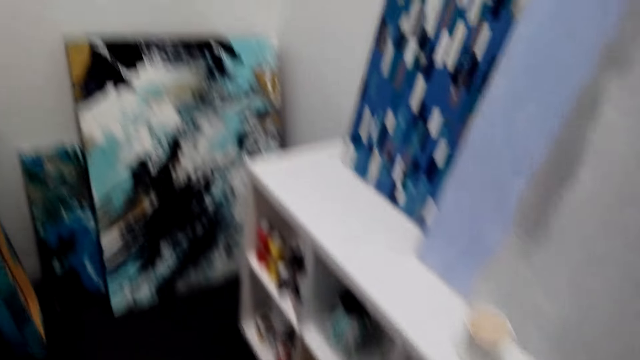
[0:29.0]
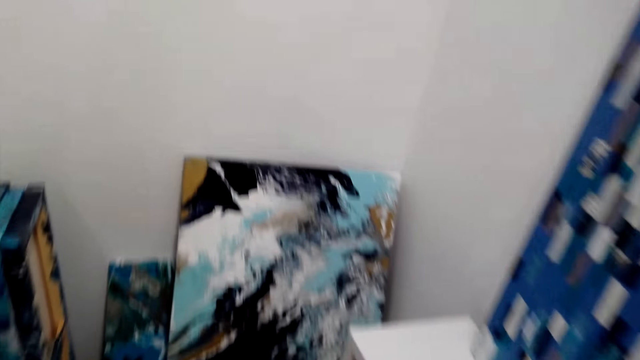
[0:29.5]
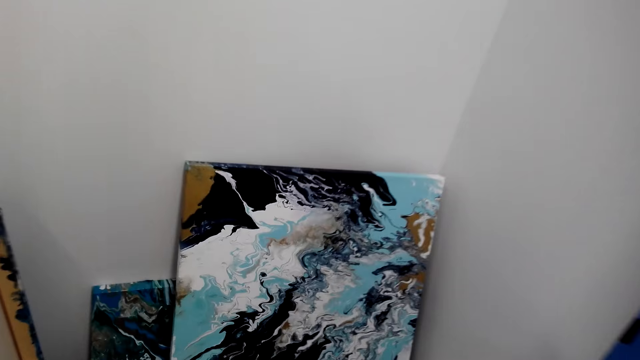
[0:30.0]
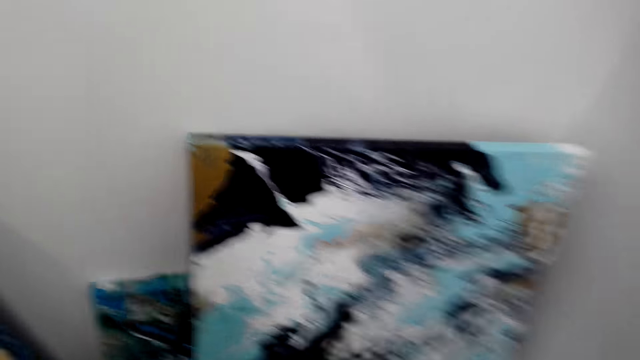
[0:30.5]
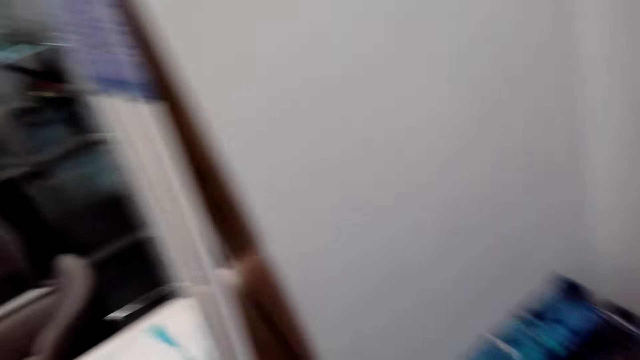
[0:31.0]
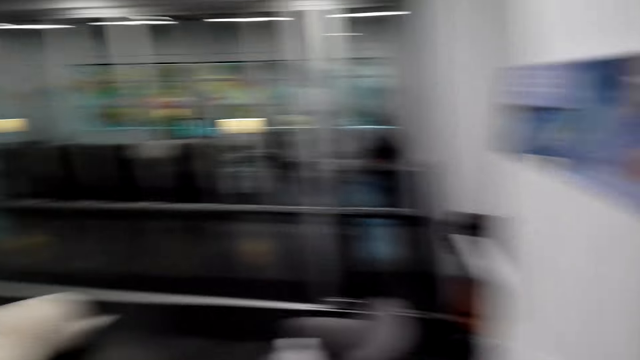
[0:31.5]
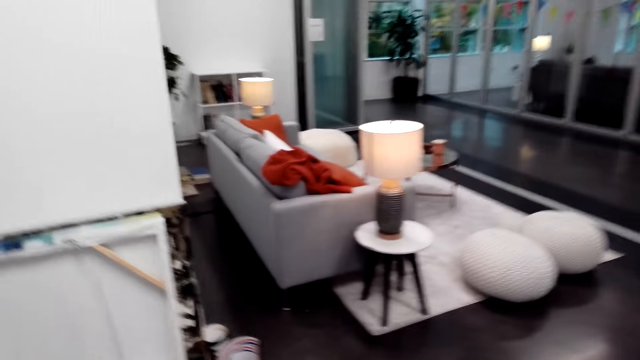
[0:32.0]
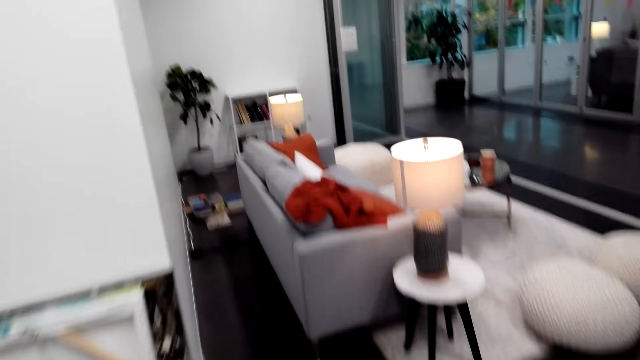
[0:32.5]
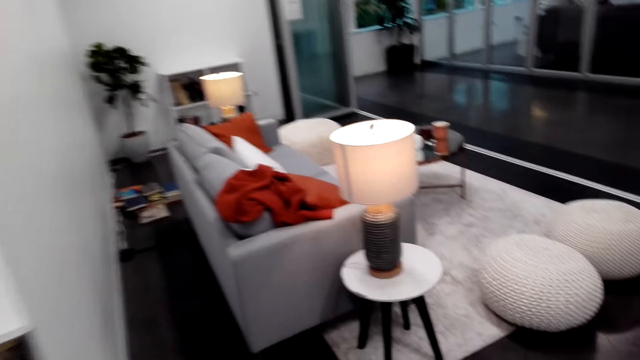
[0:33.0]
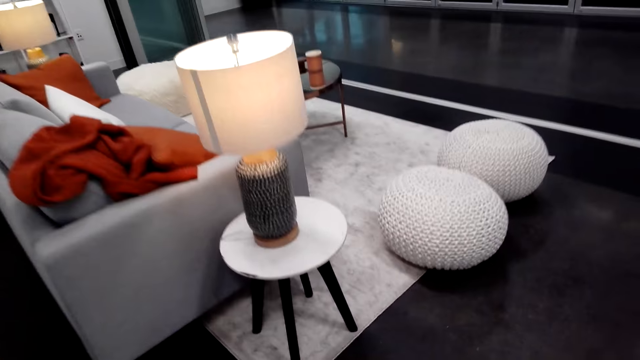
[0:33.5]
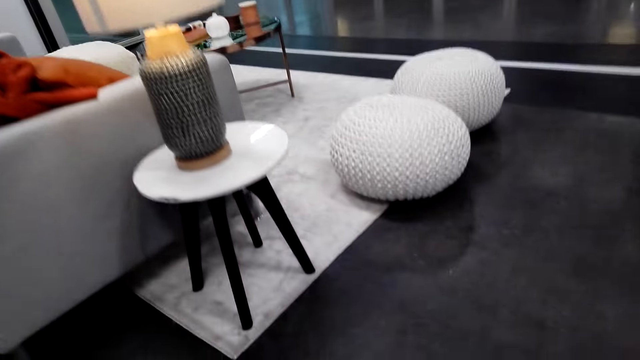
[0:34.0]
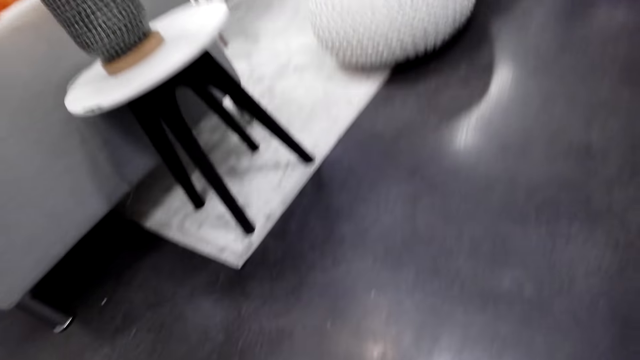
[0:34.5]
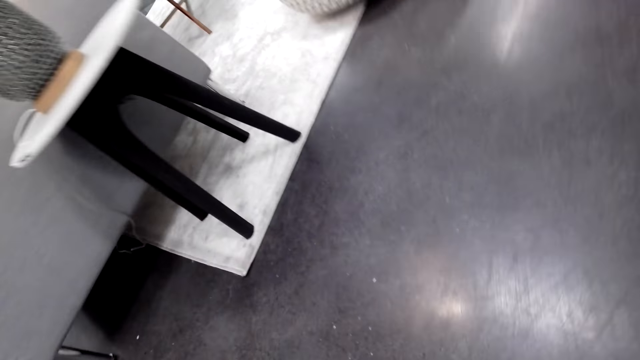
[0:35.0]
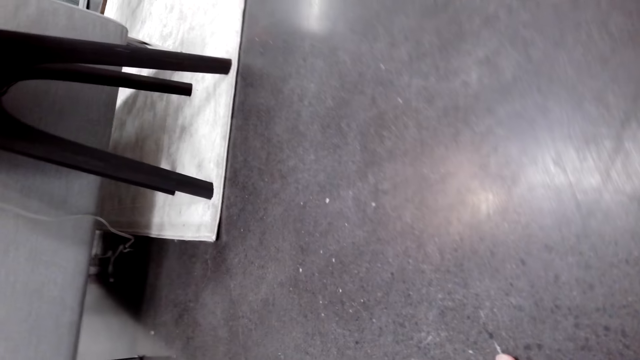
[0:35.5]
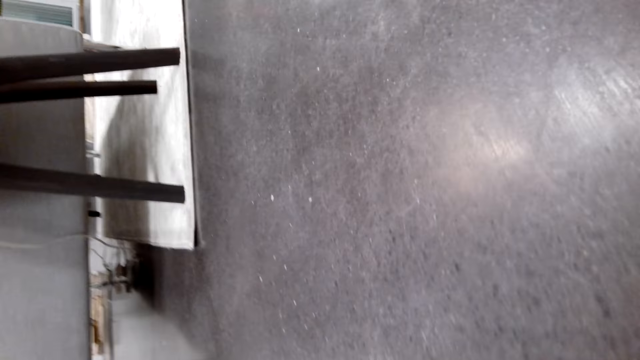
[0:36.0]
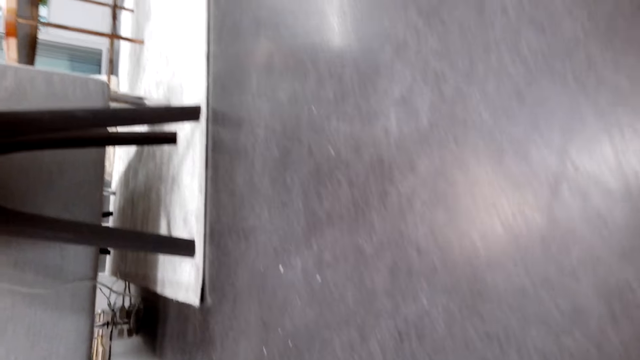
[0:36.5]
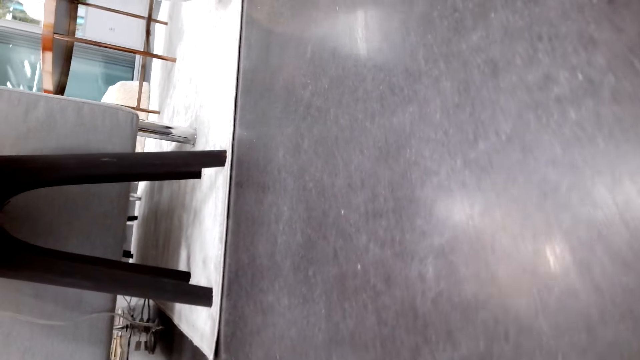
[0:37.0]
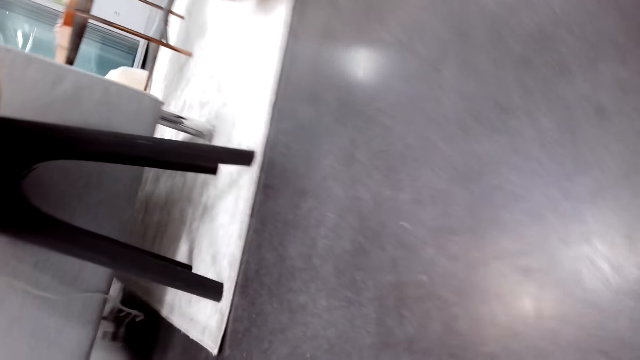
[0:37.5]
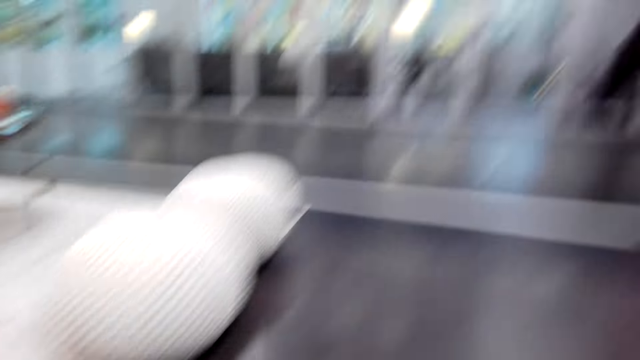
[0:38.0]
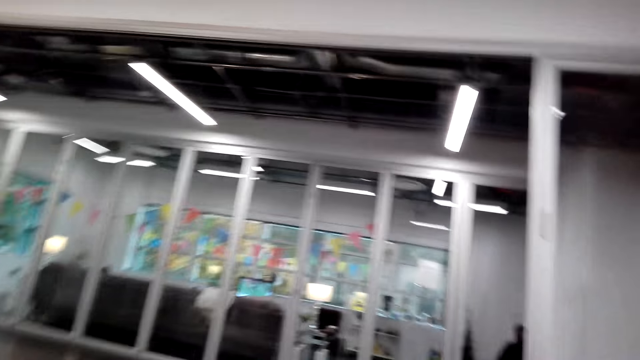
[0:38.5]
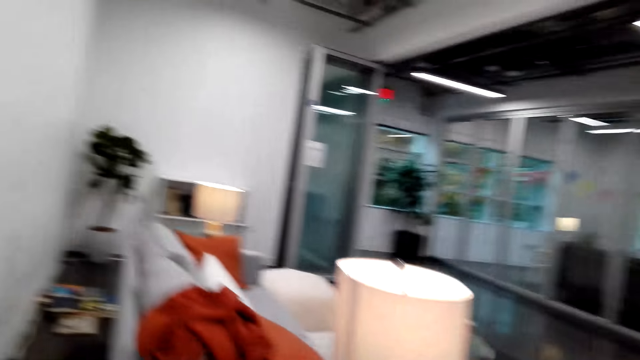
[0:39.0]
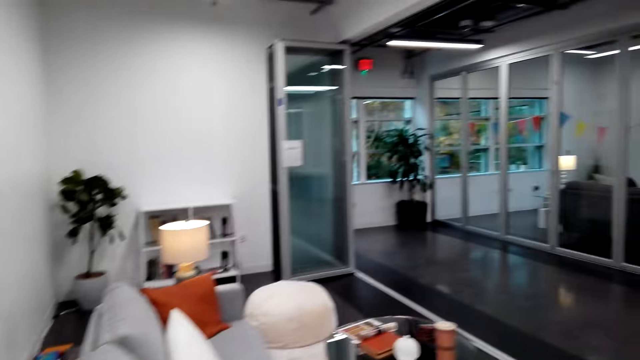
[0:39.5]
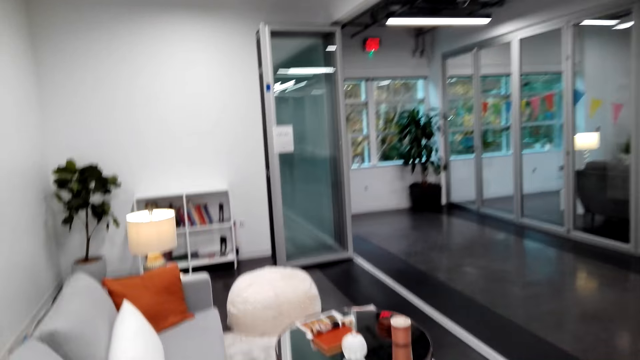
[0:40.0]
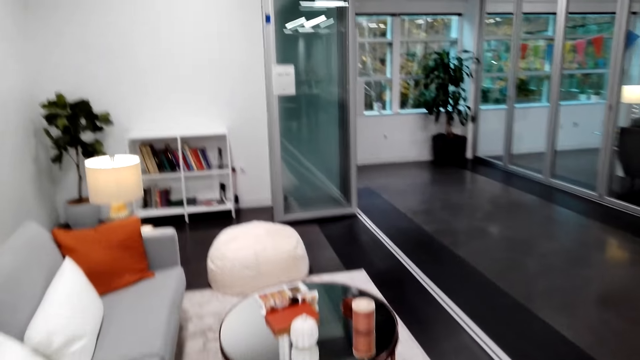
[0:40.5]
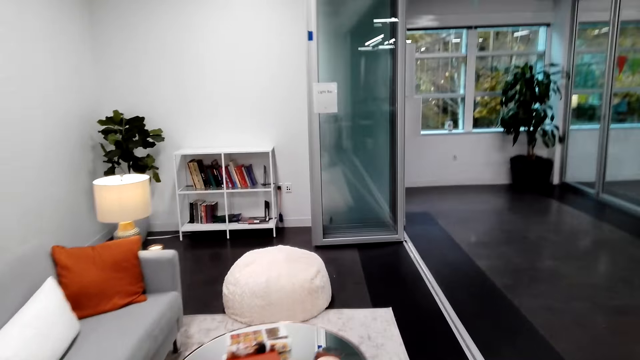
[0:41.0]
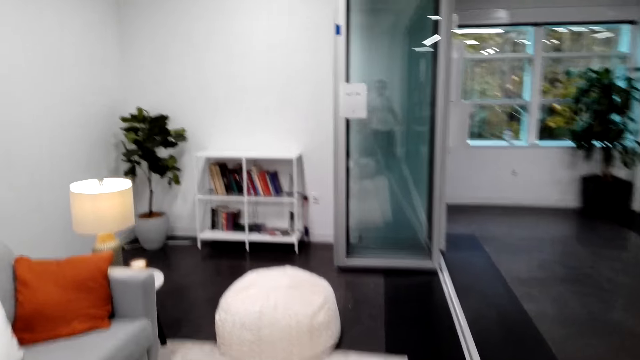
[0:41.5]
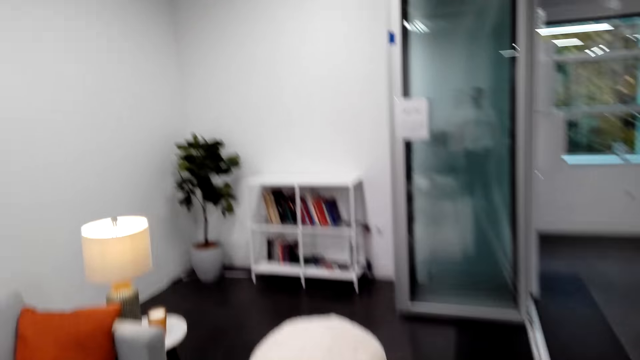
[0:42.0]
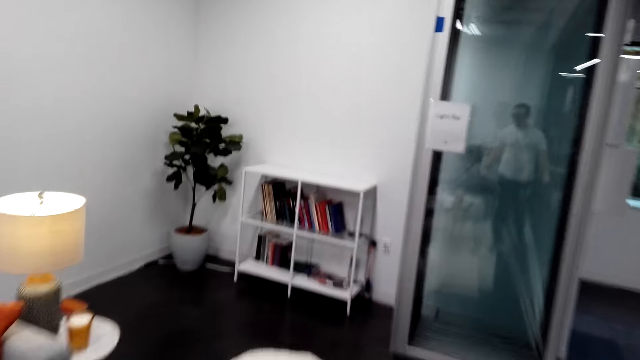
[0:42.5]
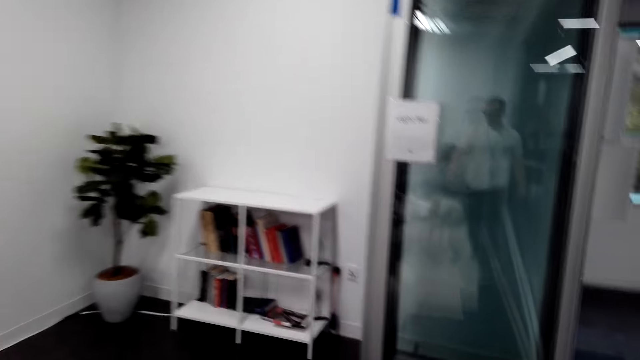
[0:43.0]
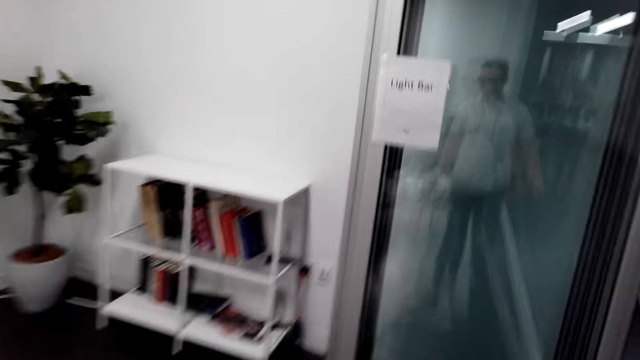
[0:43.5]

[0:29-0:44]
The camera wearer looks around and walks around. They bend downwards. They look on the floor. They stand up. A man sits on a chair. The camera wearer moves around the room.

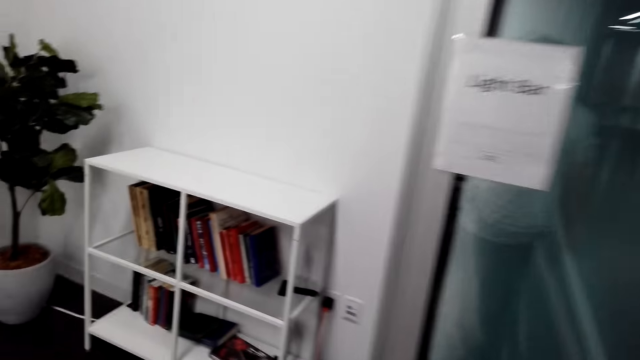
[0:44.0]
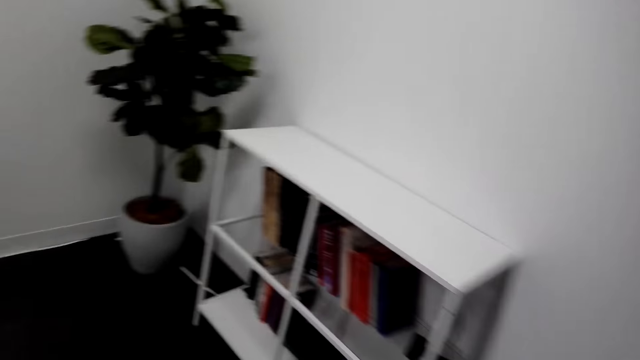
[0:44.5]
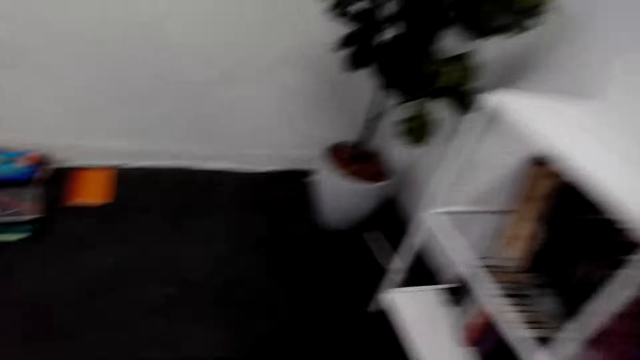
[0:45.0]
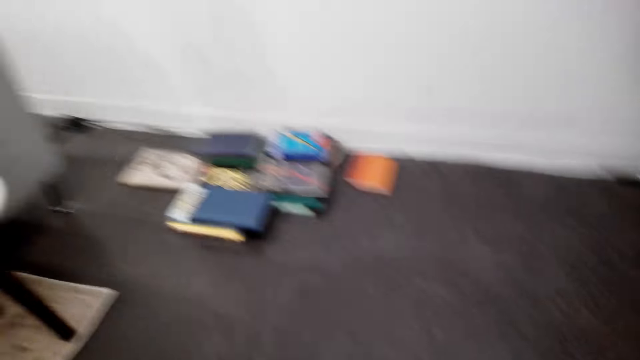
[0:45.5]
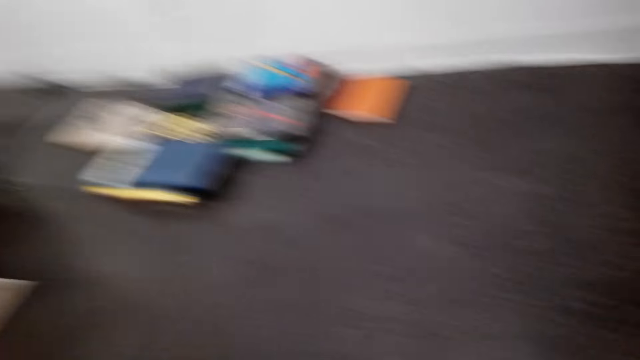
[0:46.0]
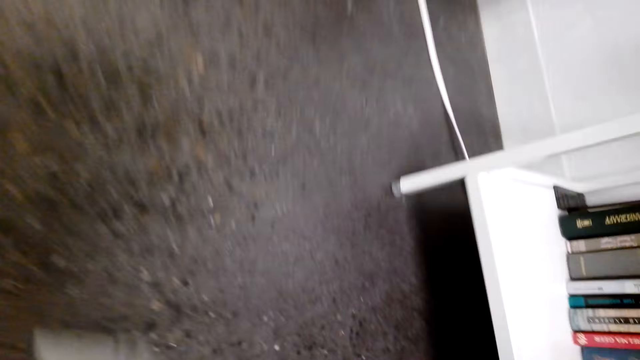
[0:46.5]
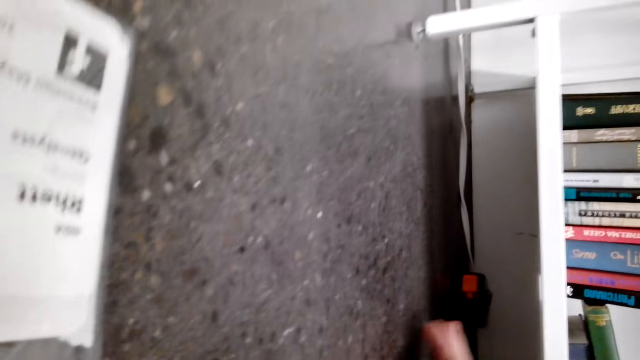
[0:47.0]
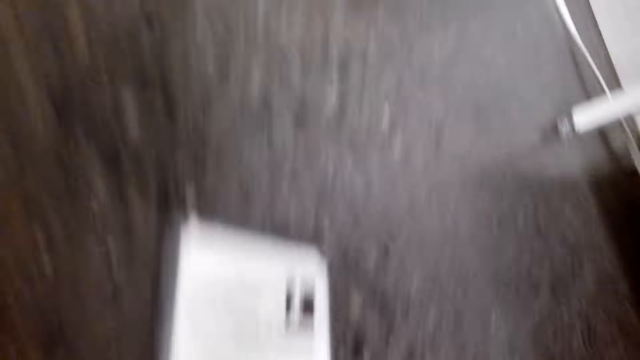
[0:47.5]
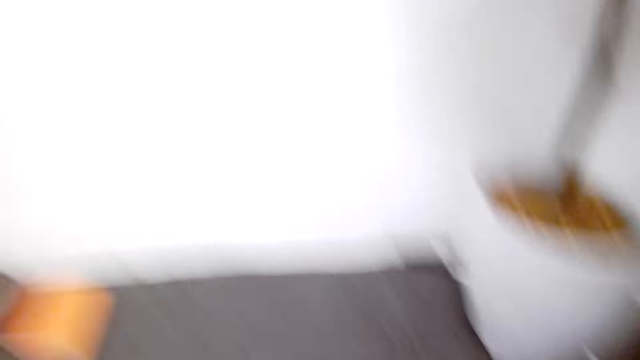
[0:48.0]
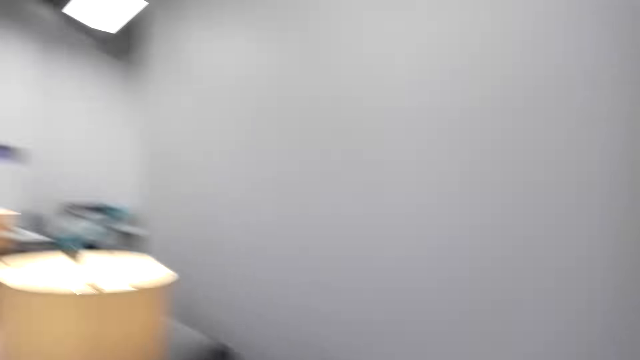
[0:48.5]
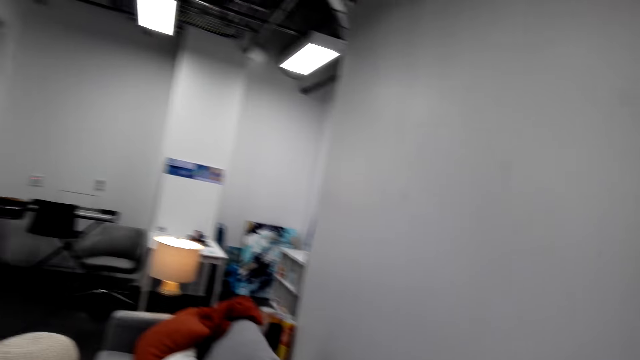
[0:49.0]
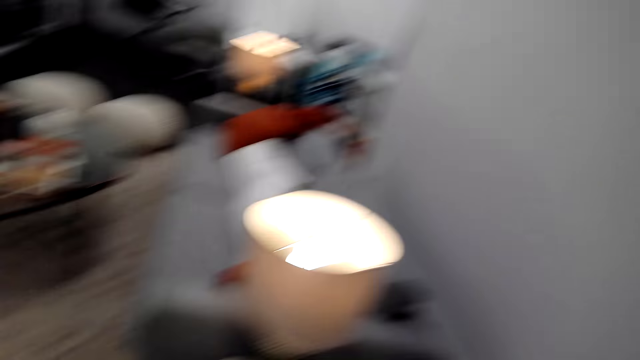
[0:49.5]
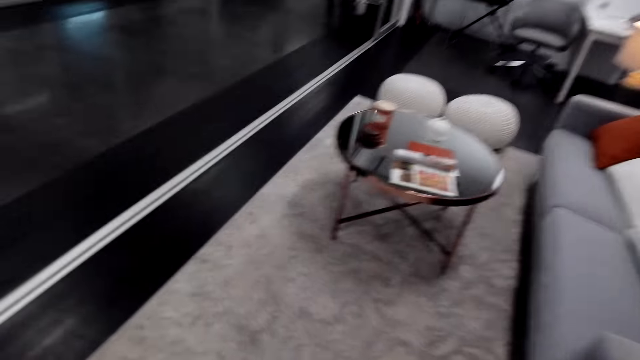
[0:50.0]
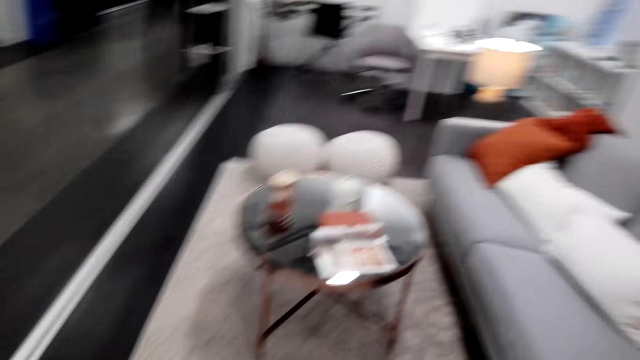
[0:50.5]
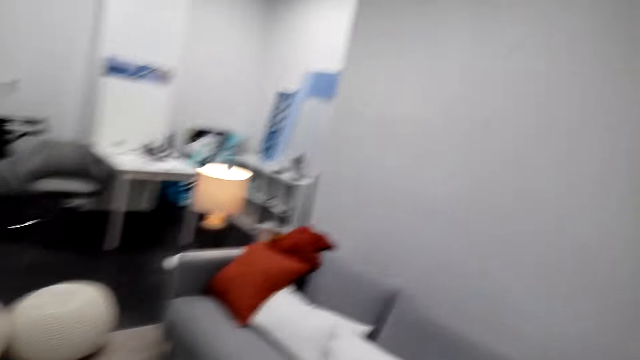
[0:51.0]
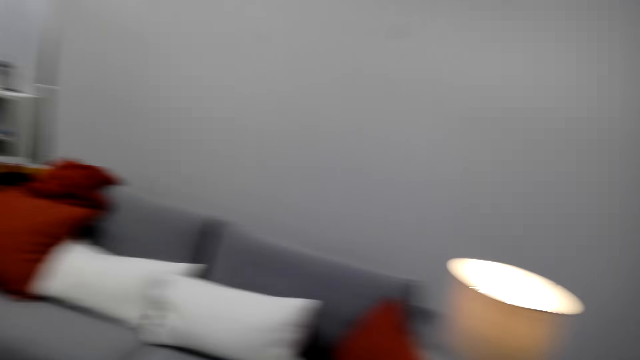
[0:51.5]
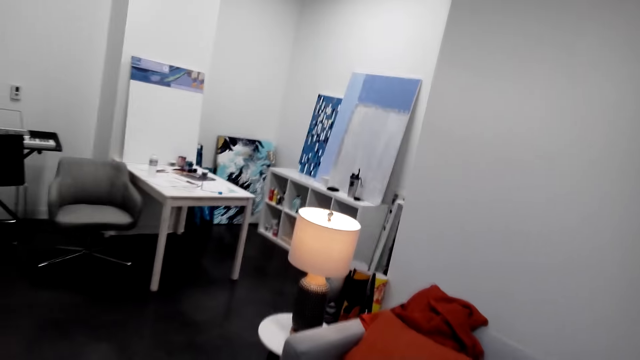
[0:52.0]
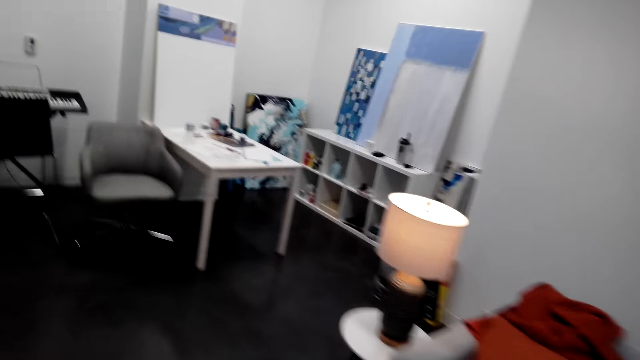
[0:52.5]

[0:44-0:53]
The camera wearer bends downwards. They pick up a tape measure under the table. They look on the floor. They stand up. They move around the room.
